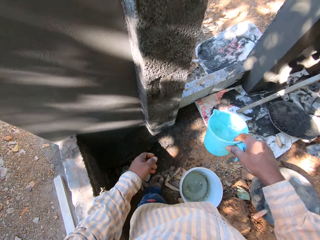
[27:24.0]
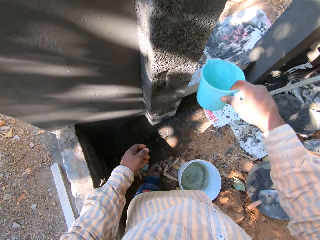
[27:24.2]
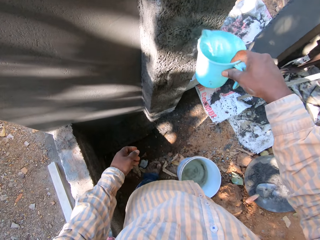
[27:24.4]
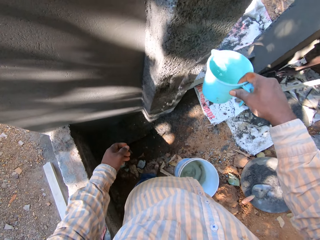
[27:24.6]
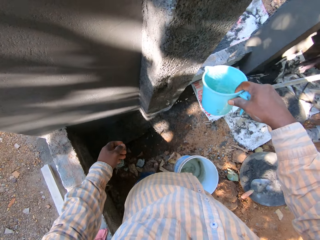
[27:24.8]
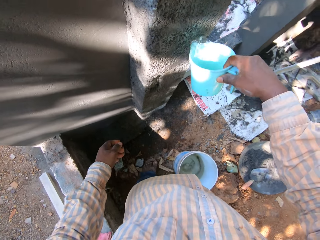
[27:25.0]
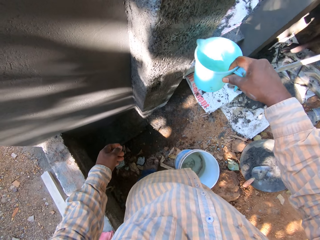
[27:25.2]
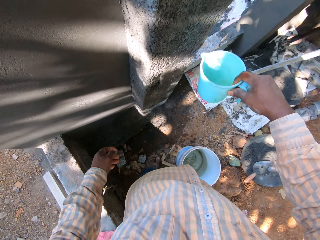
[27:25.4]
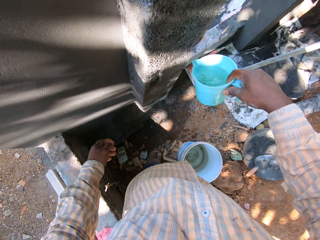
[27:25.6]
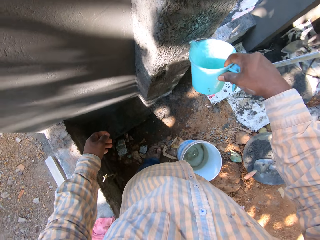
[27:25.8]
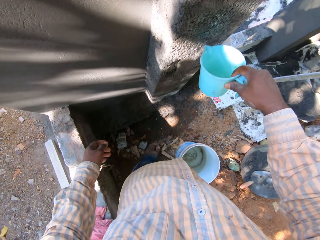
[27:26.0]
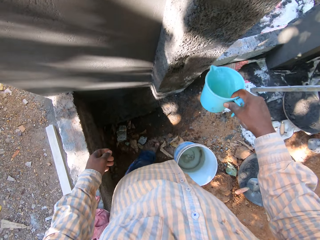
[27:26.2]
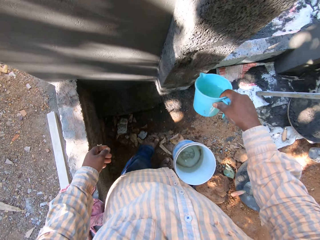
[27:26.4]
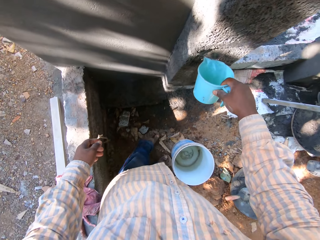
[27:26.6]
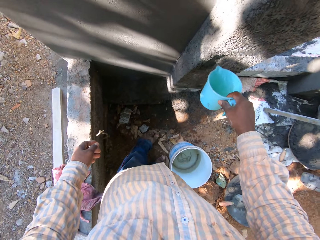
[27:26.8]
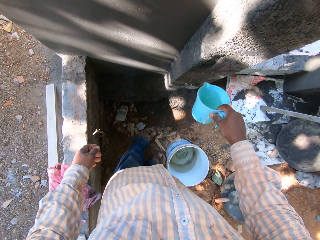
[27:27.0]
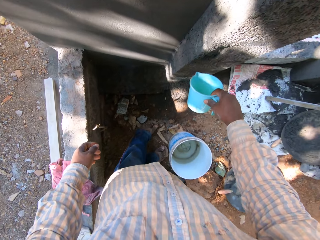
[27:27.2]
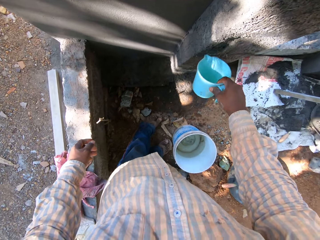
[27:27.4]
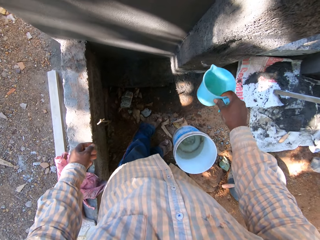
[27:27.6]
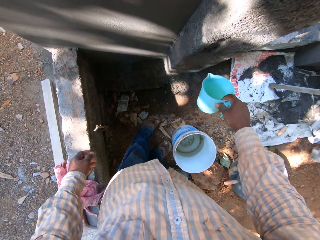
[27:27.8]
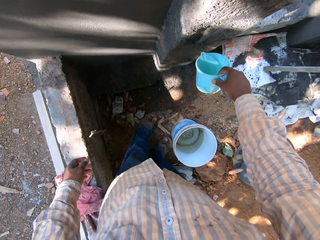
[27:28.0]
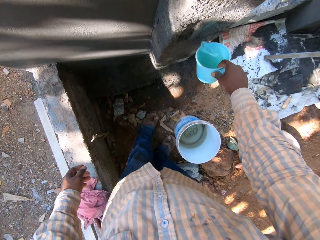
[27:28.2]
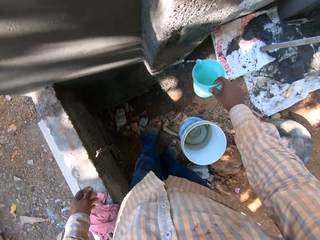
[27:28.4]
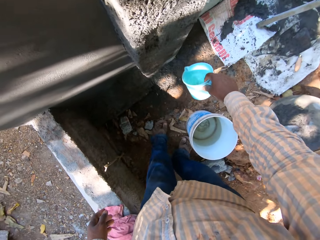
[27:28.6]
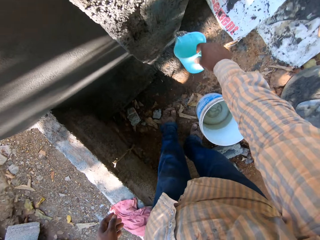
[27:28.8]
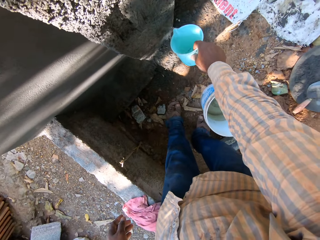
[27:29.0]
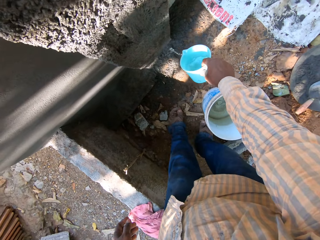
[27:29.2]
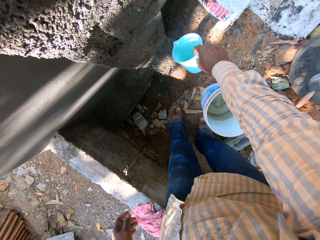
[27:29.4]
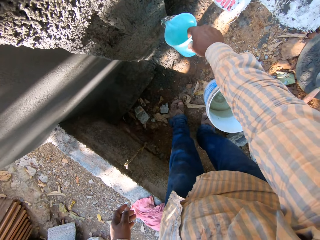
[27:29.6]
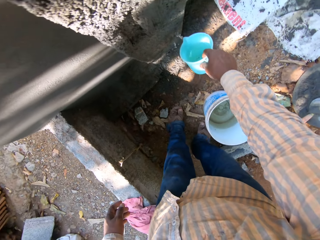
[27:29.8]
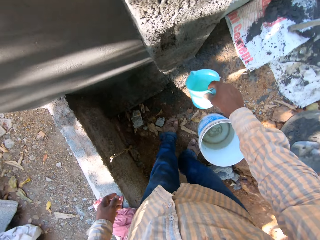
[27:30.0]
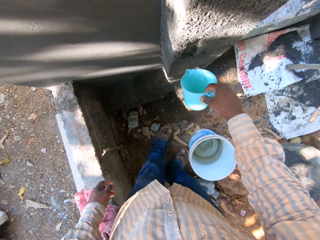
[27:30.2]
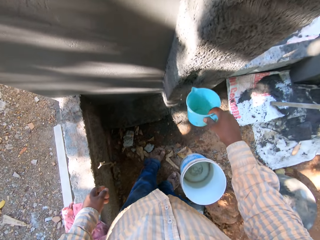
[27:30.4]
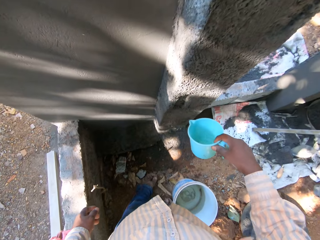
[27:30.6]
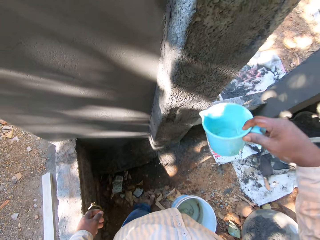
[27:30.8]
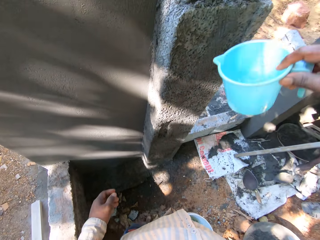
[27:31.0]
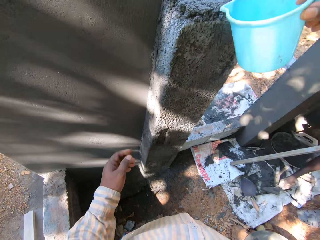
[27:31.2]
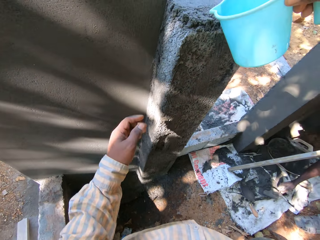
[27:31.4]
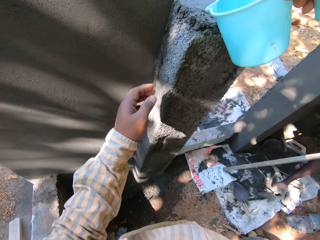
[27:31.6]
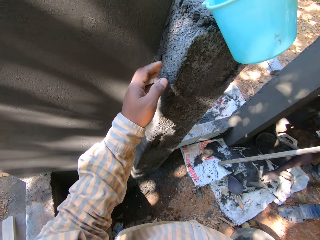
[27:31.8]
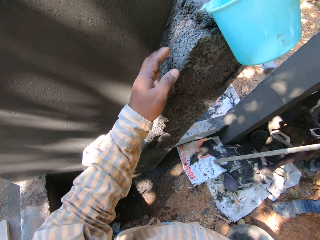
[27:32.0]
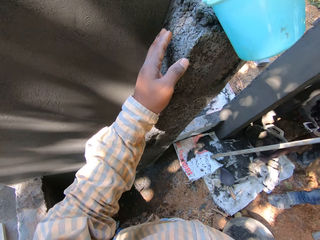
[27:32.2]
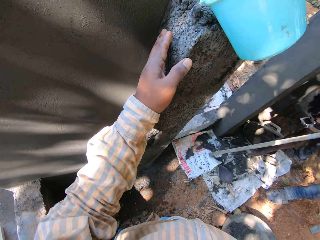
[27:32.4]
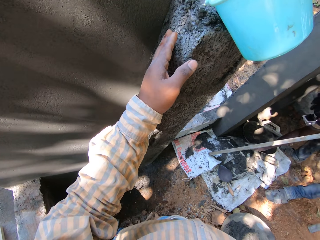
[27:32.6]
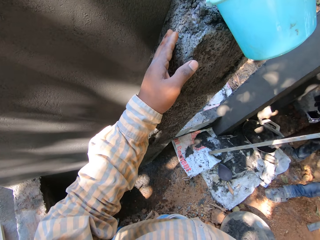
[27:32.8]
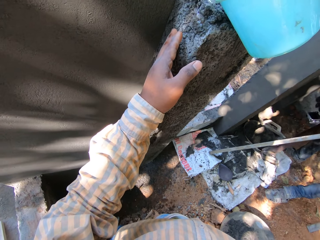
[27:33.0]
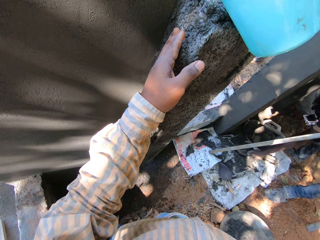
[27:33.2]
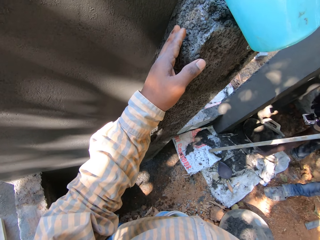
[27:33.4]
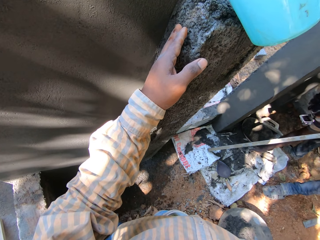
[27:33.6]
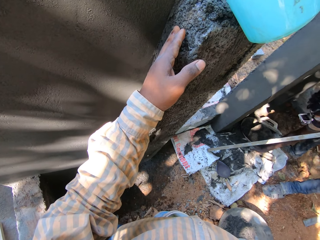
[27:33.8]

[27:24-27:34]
The camera wearer pours water on the pillar from the cup in his right hand. He sprinkles water up on the wall. A man scoops cement from a sack with a hand trowel in his right hand. The man smoothens the wall.

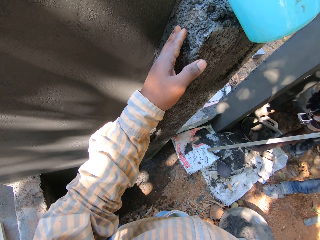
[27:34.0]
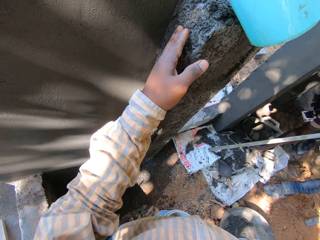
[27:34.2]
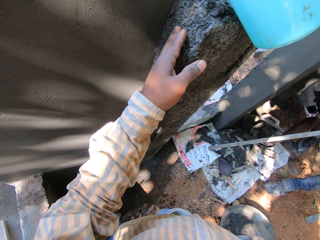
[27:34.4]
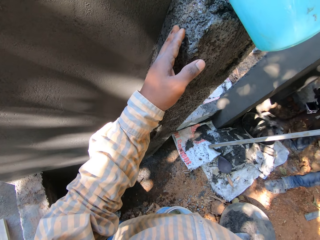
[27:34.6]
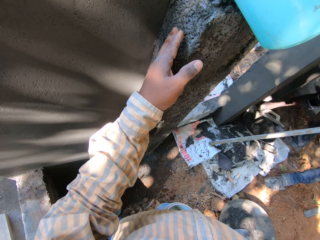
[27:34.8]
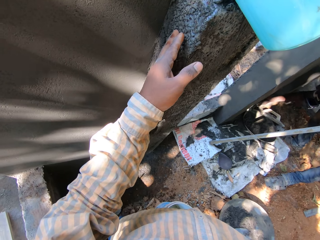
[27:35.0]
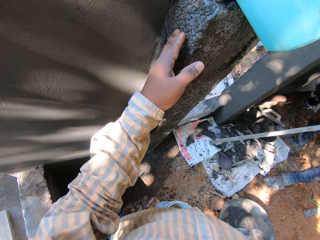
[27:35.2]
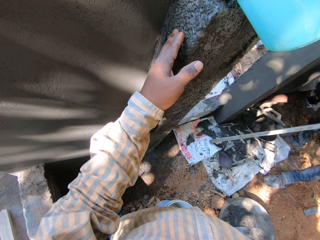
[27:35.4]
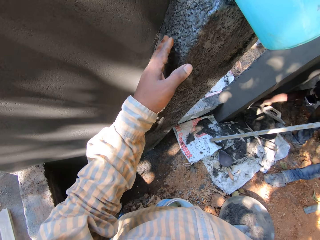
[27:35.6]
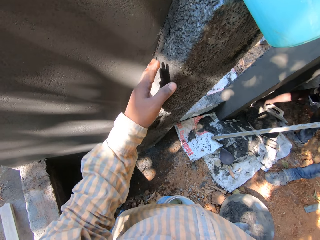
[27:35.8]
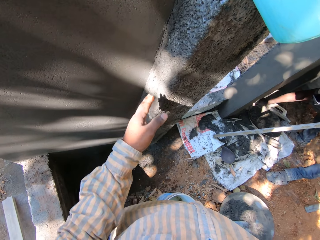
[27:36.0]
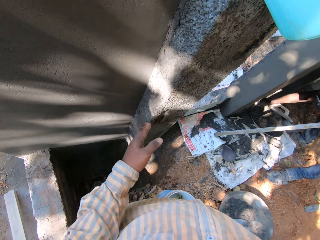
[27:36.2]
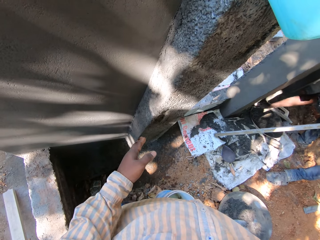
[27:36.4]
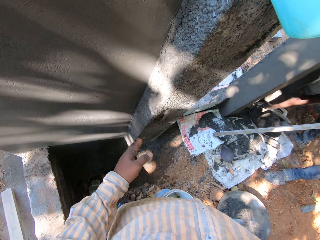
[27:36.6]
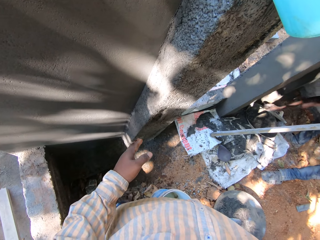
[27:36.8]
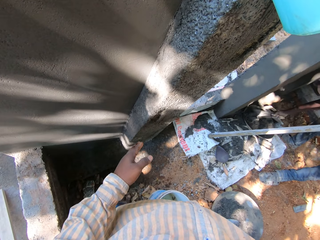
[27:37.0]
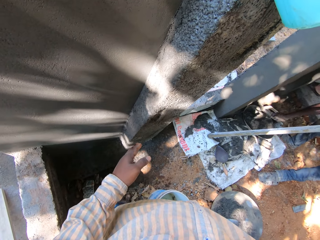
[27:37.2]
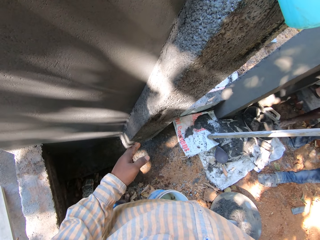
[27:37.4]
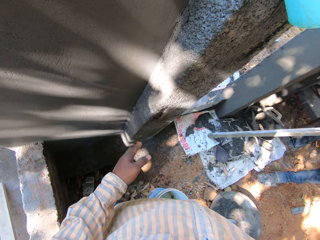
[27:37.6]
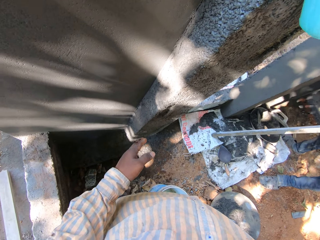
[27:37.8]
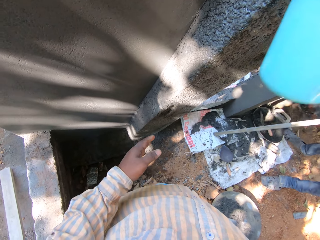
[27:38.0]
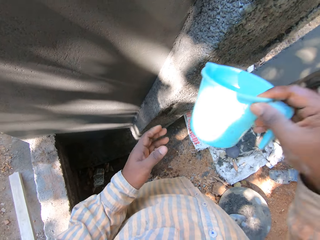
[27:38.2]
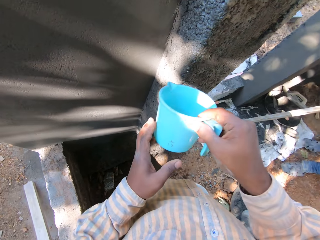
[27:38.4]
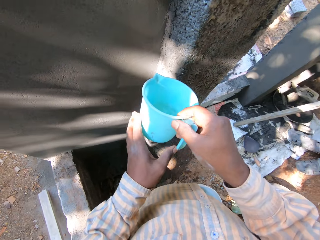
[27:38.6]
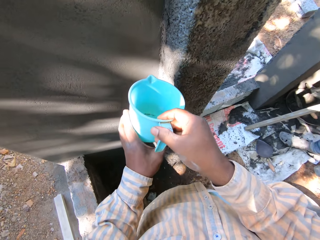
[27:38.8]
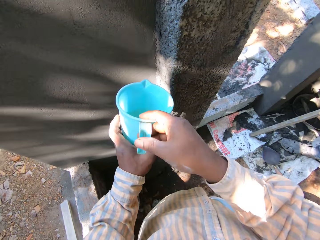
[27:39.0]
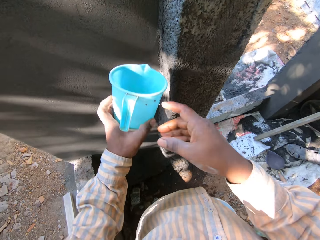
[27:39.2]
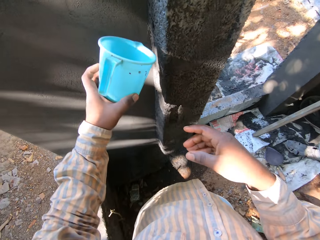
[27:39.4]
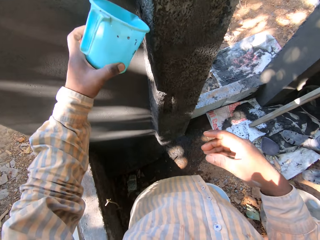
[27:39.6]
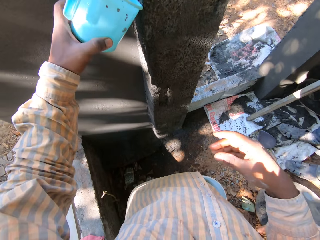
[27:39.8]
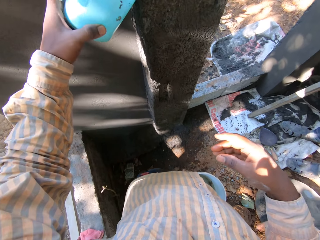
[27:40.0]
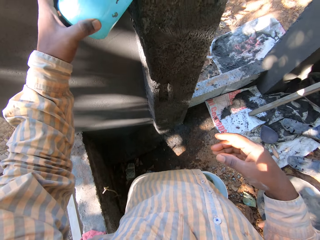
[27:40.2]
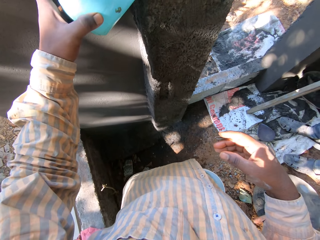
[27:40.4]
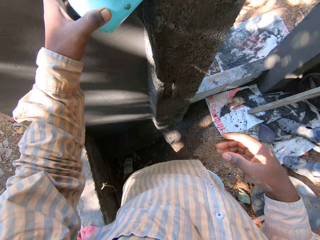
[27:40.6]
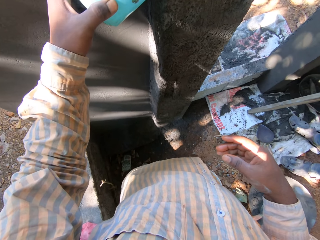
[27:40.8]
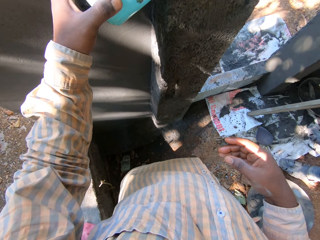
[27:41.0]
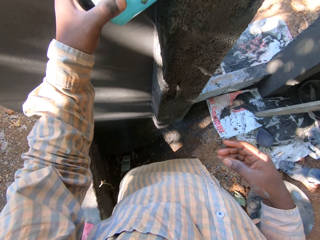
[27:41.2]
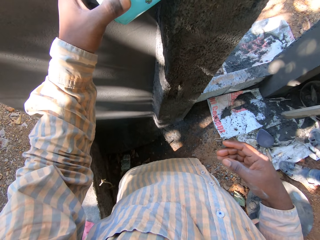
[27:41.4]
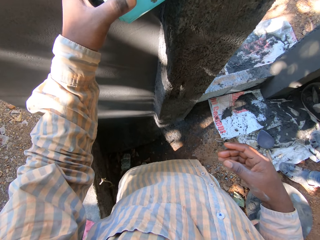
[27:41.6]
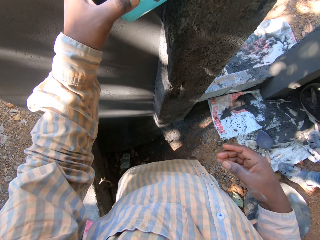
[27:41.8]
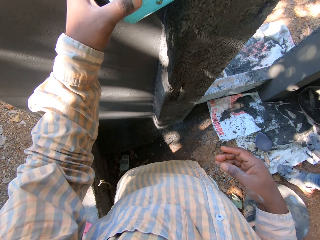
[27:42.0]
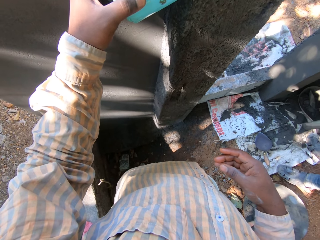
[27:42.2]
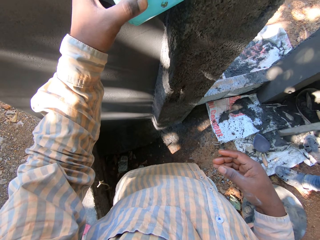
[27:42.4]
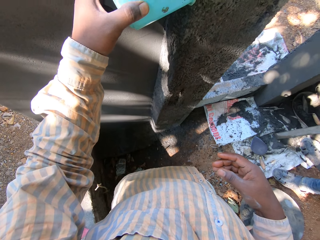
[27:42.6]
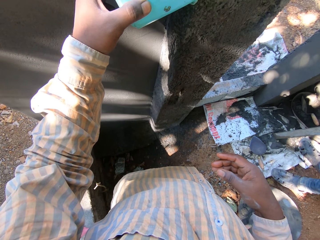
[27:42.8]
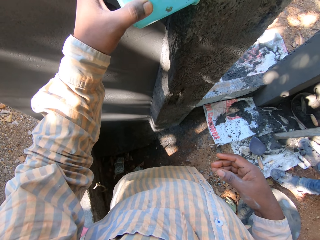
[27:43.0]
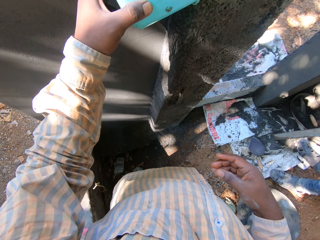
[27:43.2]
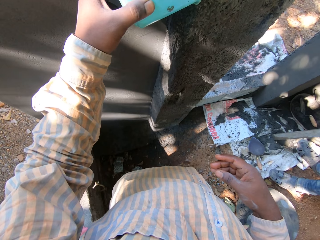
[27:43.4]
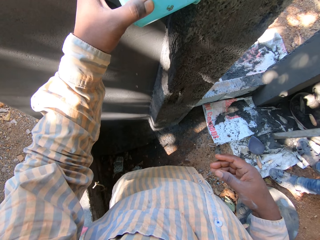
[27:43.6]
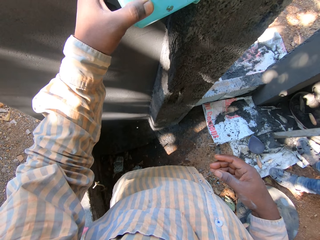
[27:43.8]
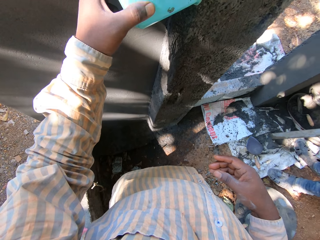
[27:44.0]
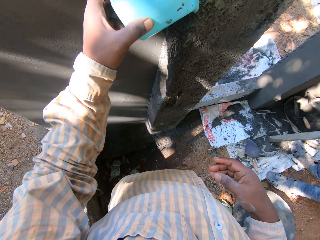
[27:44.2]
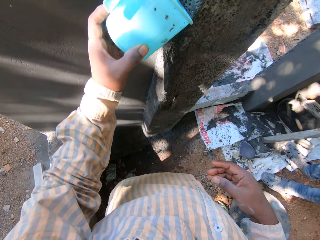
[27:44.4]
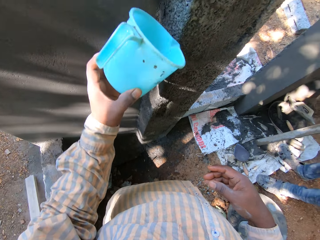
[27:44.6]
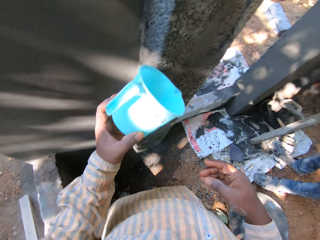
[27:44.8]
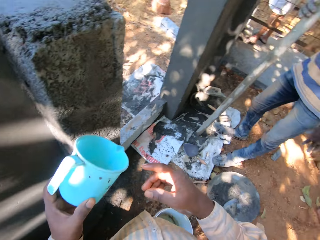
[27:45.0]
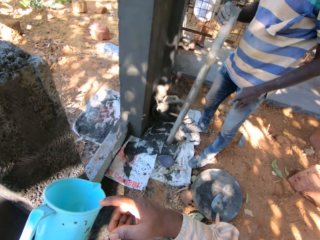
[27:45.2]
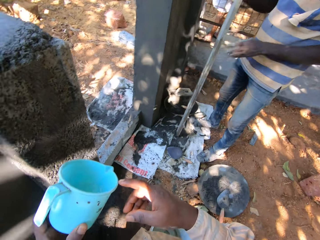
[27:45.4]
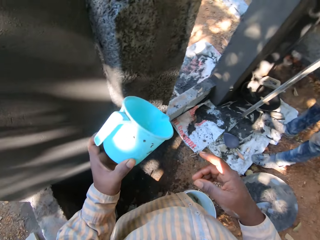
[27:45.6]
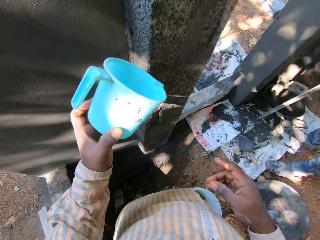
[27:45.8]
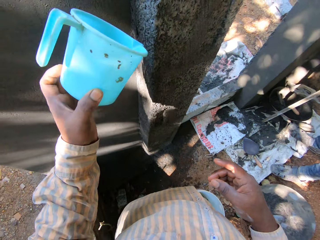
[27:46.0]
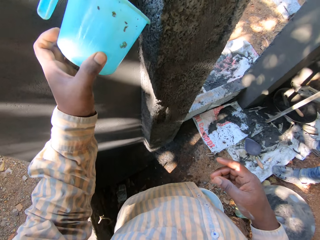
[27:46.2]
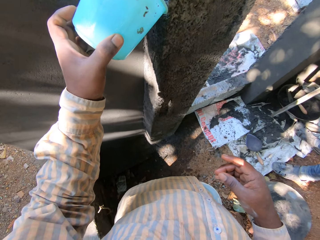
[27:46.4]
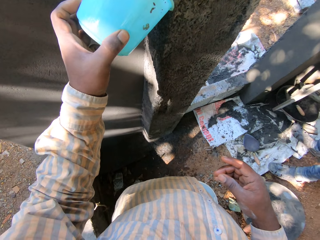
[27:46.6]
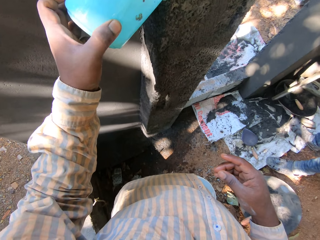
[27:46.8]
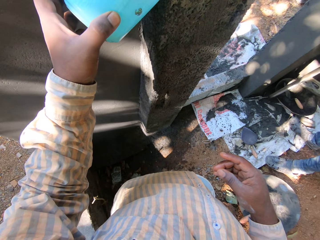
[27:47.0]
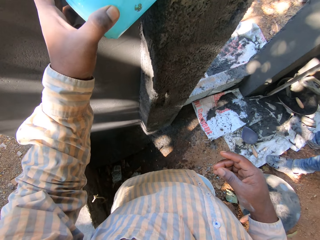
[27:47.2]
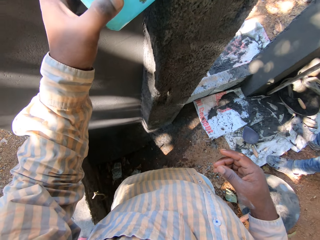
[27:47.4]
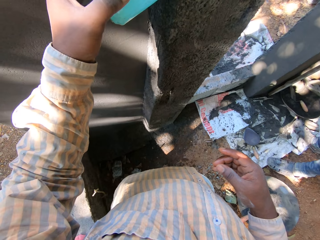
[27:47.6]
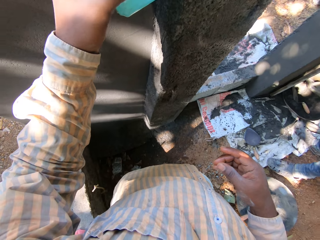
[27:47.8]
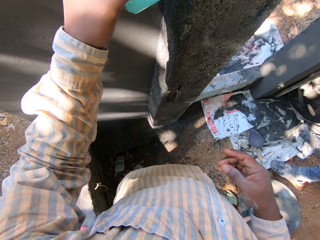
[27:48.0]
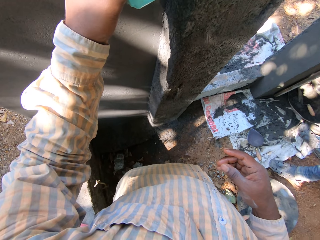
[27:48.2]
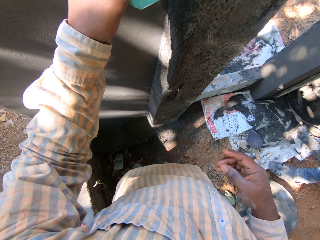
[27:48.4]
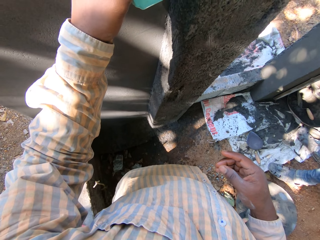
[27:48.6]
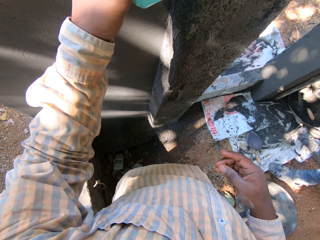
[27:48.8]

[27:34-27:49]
The camera wearer feels the wall with his left hand. The man plasters the wall with the hand trowel in his right hand. The camera wearer lowers his left hand. The man drops the hand trowel into a head pan with his right hand. The camera wearer sprinkles water on the wall. He lowers his right hand. He passes the cup in his left hand from his right hand. He holds the jug with his left hand. He pours water on the pillar from the cup in his right hand. The man moves a wood. The man holds a metal rod with his right hand. The camera wearer lowers the jug. He raises his left hand. He sprinkles water on the rough wall.
